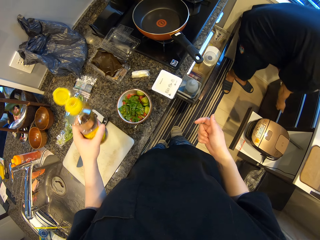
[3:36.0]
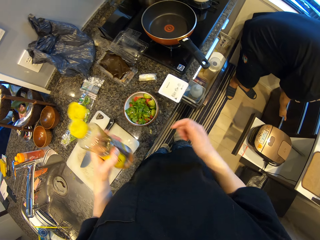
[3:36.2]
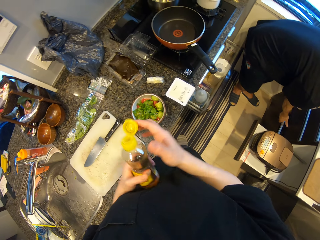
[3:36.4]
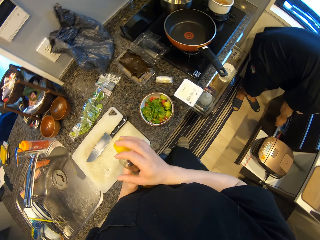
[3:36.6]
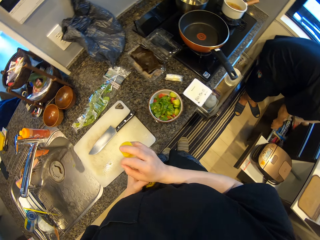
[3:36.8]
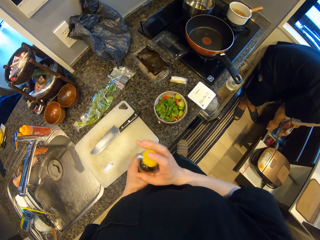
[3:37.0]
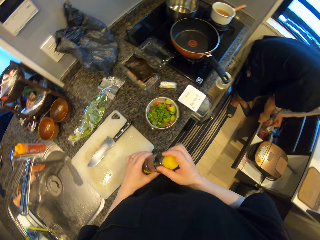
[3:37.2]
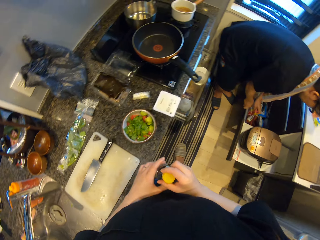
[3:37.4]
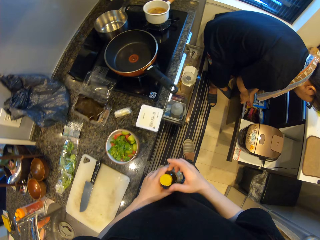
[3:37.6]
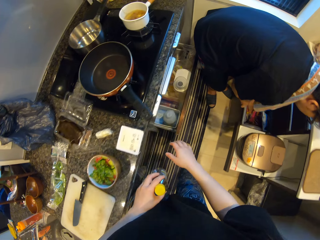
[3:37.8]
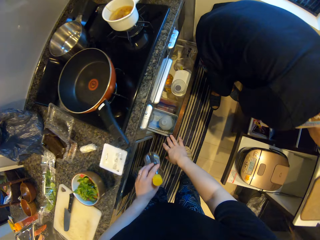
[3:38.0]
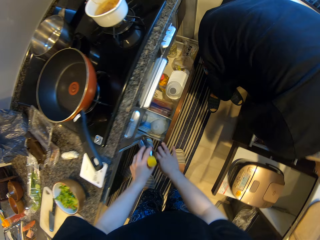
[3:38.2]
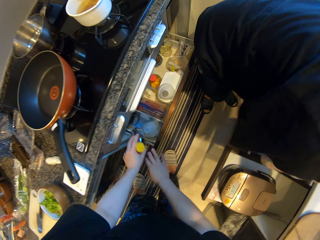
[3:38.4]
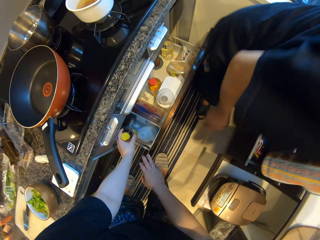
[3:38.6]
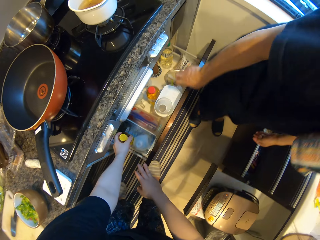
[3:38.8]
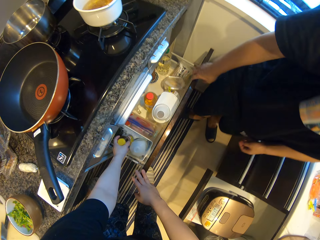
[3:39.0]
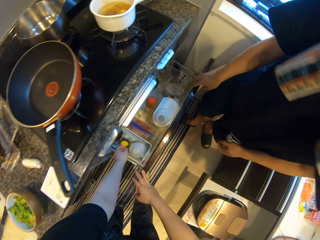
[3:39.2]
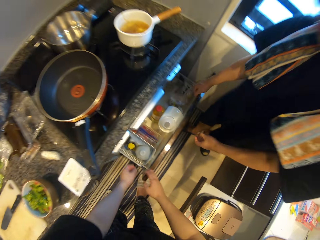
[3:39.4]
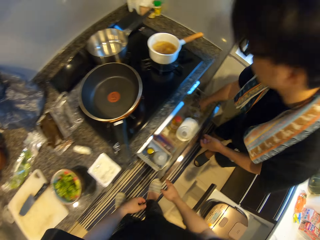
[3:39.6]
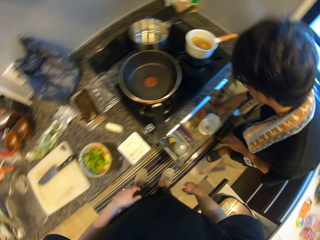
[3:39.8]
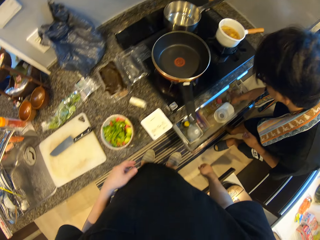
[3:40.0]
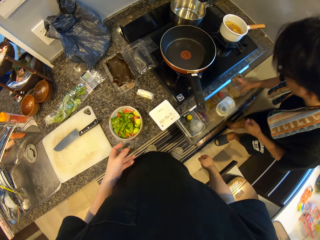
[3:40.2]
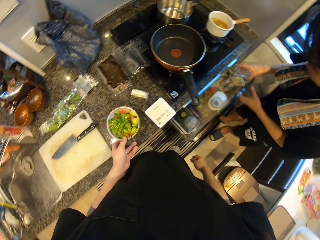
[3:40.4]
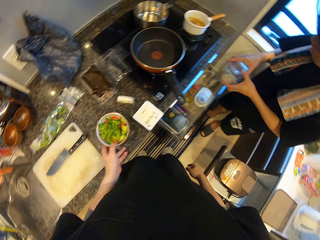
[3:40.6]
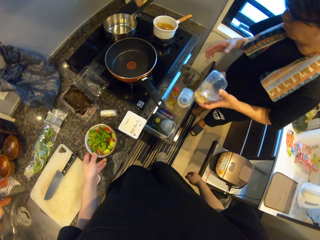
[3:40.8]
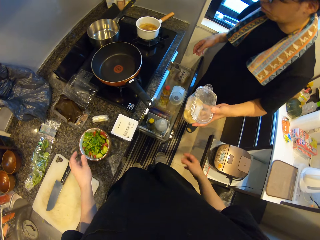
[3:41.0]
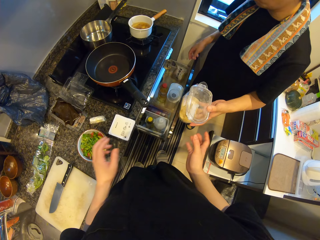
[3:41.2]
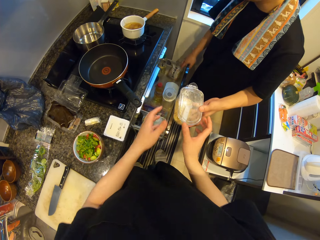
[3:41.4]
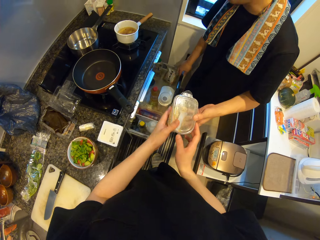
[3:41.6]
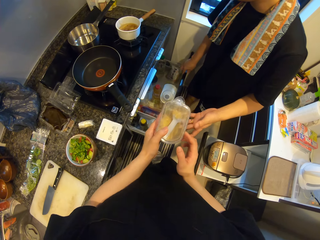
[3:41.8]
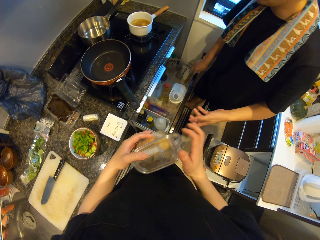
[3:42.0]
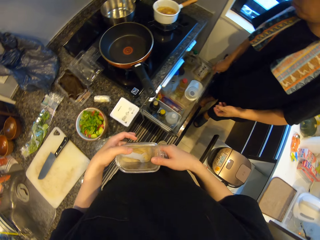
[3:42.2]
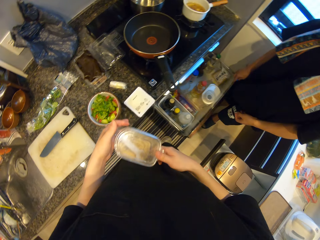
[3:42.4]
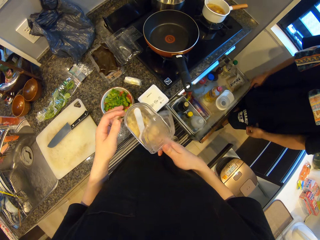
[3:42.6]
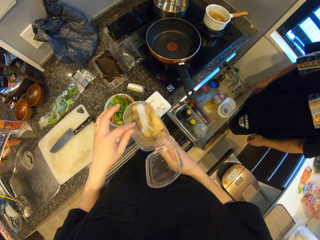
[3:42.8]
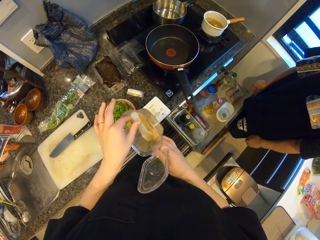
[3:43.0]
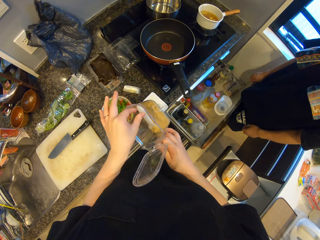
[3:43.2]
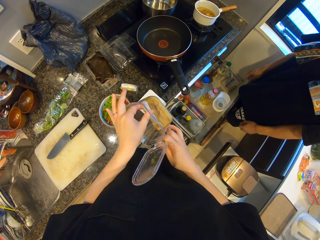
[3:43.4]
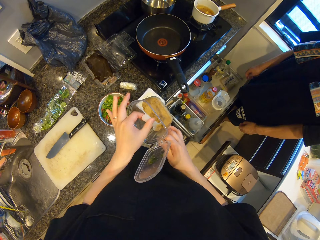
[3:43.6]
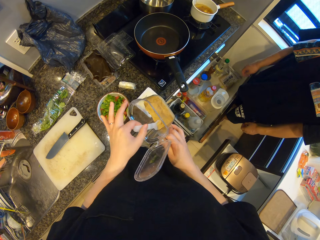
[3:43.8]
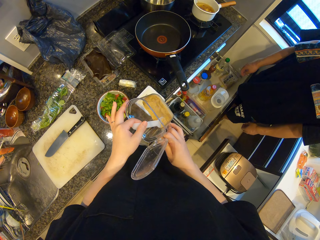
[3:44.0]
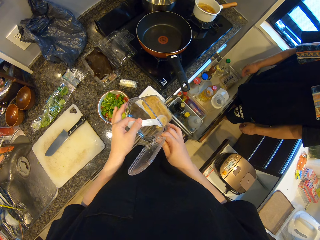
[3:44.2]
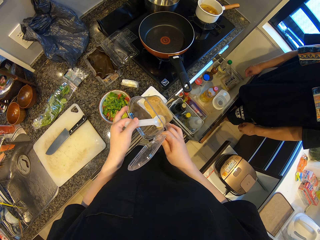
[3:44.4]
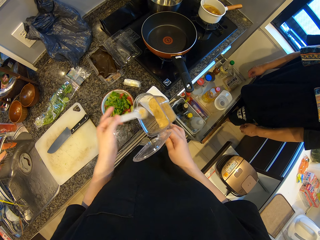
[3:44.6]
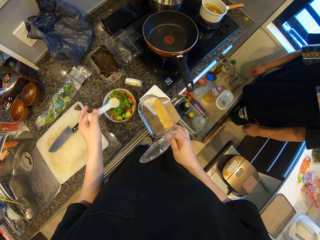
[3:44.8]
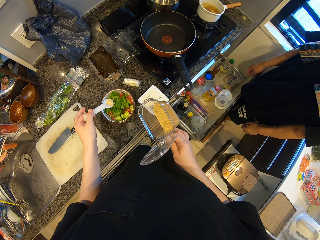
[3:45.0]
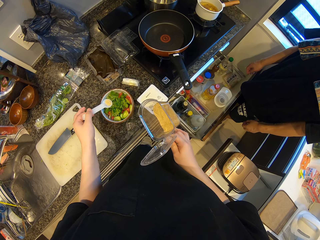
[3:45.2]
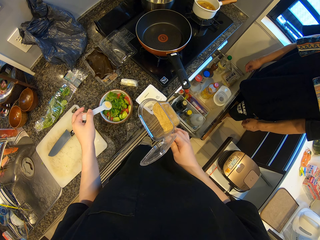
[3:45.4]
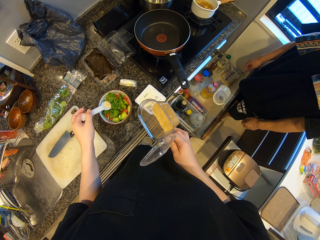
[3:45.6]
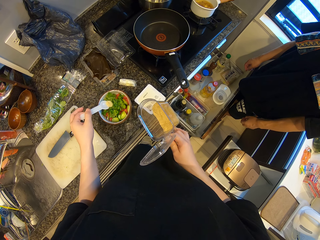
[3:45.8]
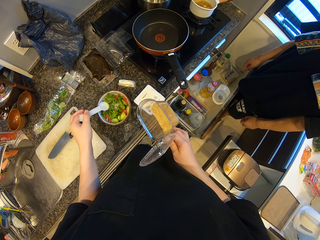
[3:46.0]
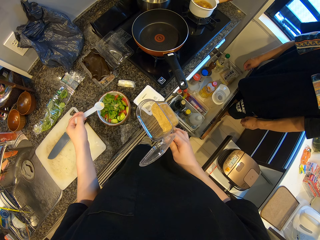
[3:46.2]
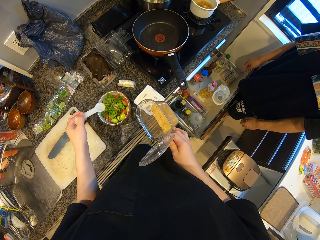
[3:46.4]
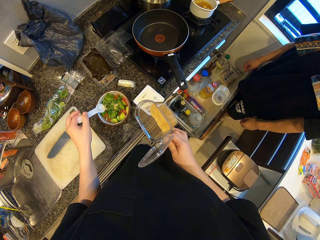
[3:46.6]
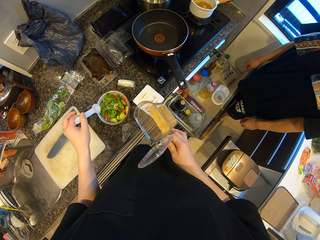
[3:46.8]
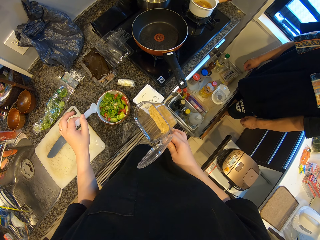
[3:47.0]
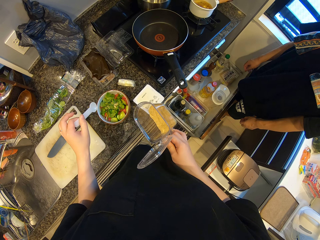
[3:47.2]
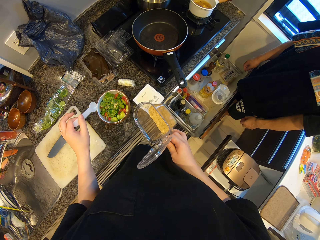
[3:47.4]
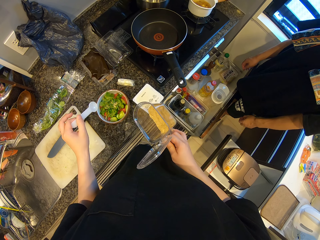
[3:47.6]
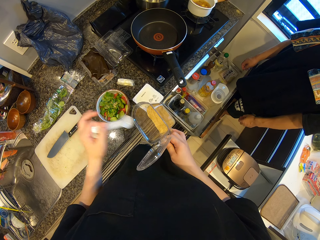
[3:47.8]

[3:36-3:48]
The man opens the other drawer. The camera wearer closes the bottle of oil. The man drops the other pack in the other drawer. The camera wearer opens the other drawer with his right hand. He drops the bottle of oil or vinegar into the other drawer. The man closes the other drawer and picks a pack of spice or dish from the other drawer. The camera wearer moves the other bowl on the counter with his left hand. The man gives the dish to the camera wearer. The camera wearer collects the container of spice from the man. He opens the container of spice. He picks a spoon in the container of spice with his left hand. He scoops out some spice from the container with the spoon. He pours the spice into the other bowl.

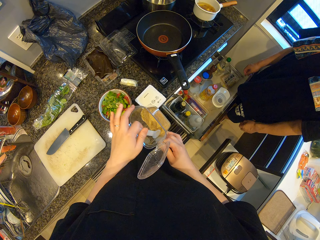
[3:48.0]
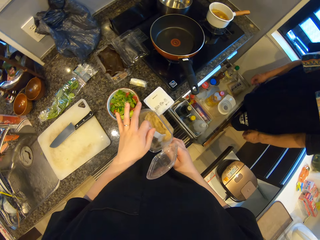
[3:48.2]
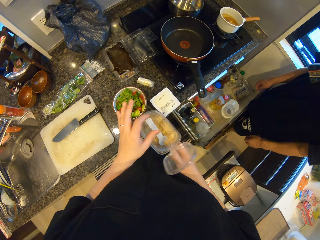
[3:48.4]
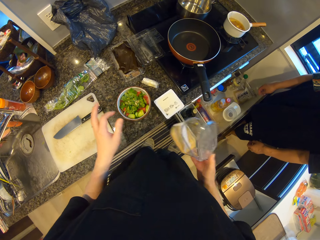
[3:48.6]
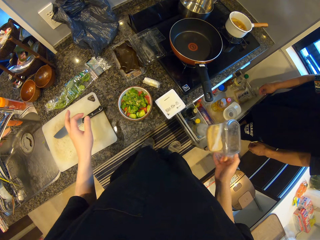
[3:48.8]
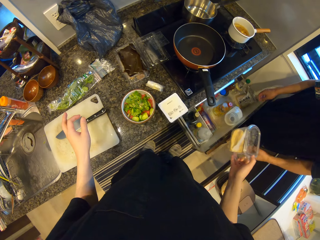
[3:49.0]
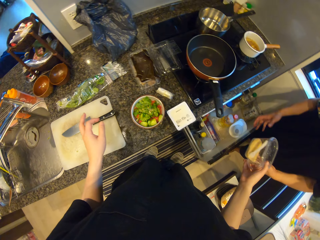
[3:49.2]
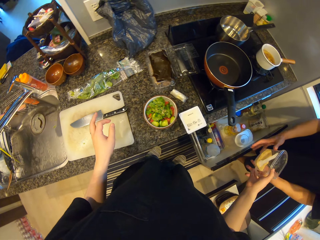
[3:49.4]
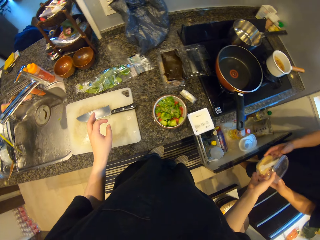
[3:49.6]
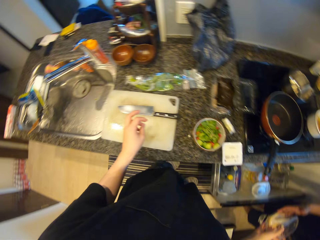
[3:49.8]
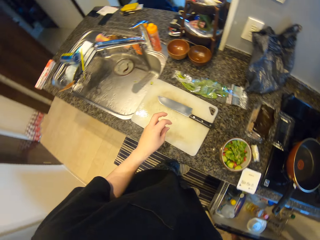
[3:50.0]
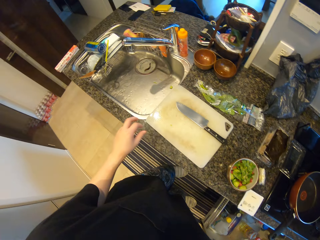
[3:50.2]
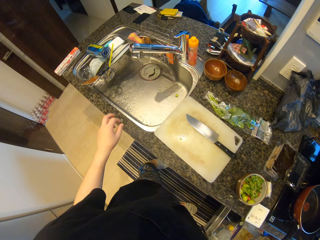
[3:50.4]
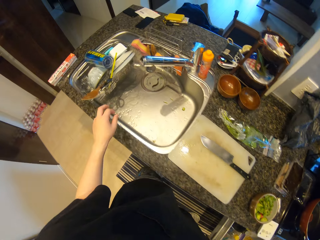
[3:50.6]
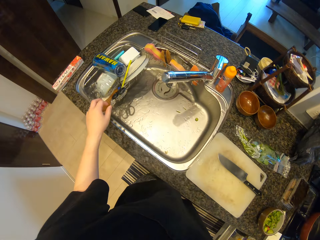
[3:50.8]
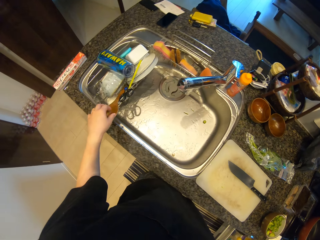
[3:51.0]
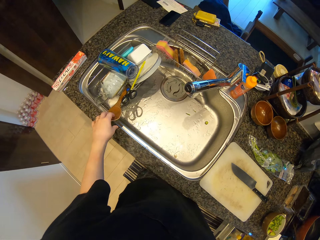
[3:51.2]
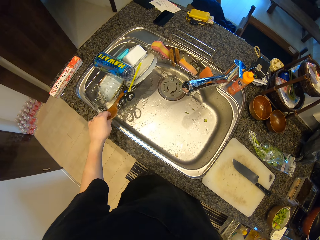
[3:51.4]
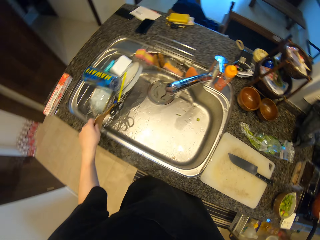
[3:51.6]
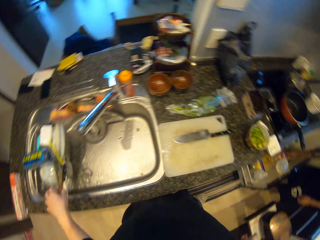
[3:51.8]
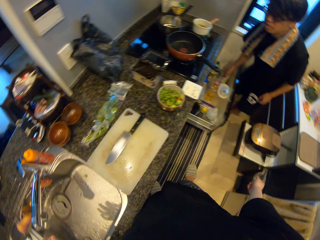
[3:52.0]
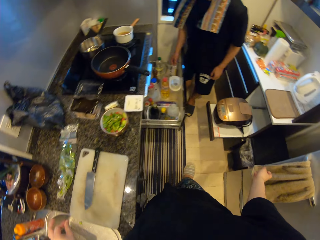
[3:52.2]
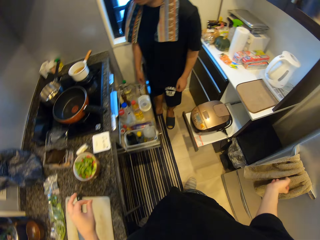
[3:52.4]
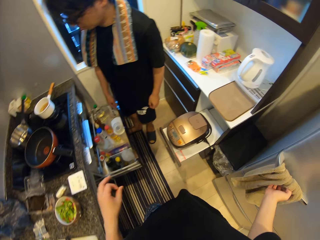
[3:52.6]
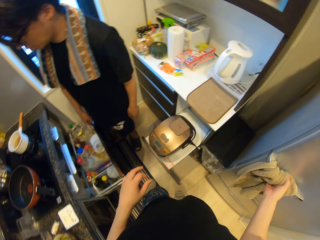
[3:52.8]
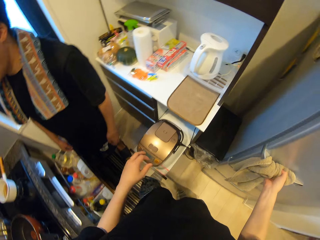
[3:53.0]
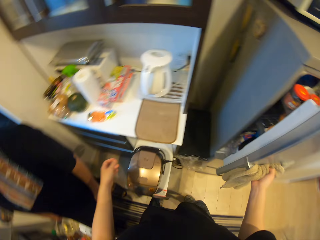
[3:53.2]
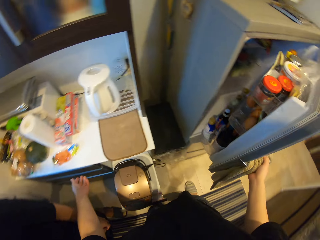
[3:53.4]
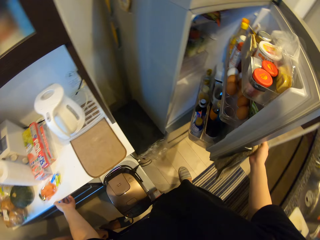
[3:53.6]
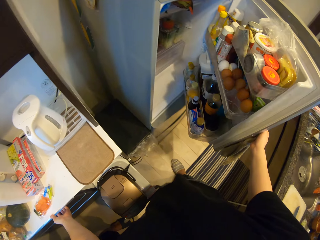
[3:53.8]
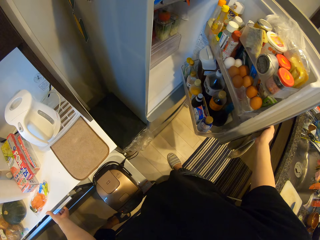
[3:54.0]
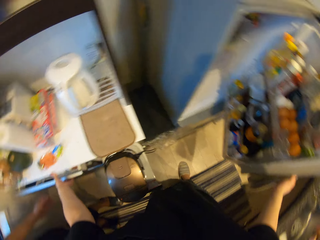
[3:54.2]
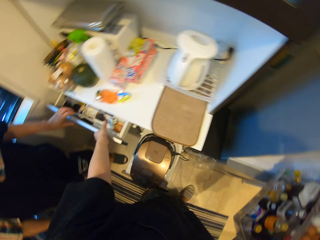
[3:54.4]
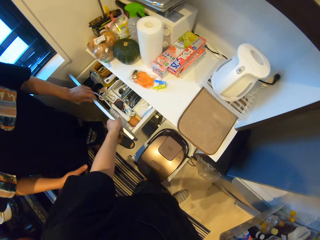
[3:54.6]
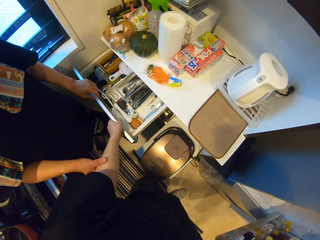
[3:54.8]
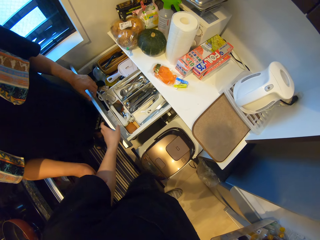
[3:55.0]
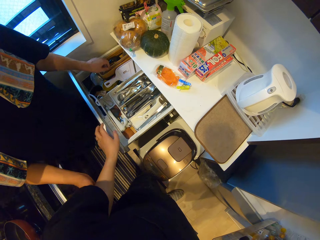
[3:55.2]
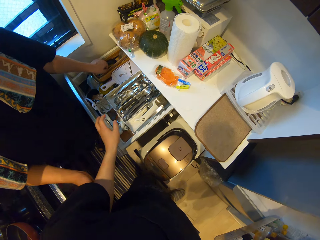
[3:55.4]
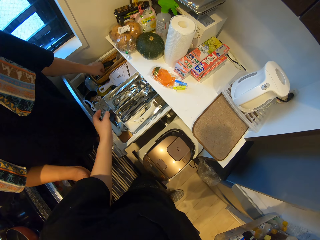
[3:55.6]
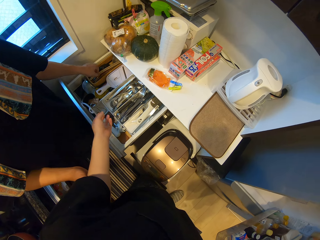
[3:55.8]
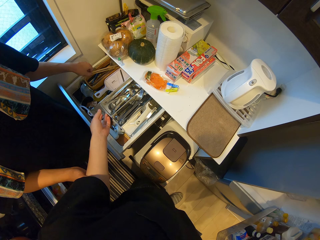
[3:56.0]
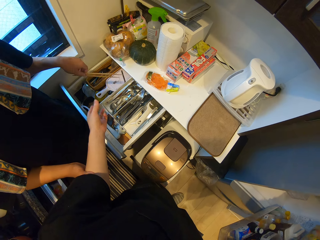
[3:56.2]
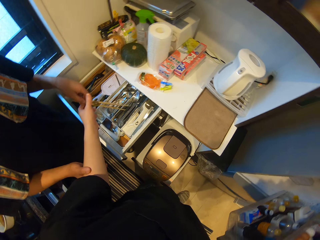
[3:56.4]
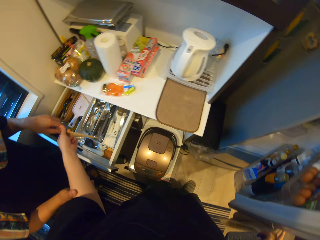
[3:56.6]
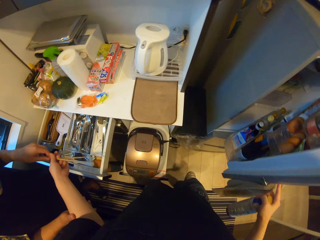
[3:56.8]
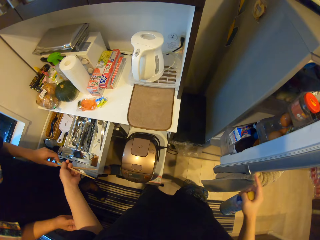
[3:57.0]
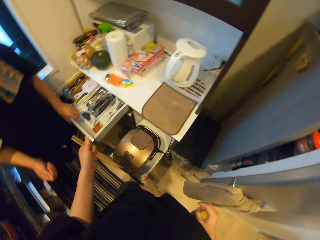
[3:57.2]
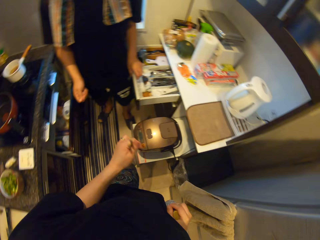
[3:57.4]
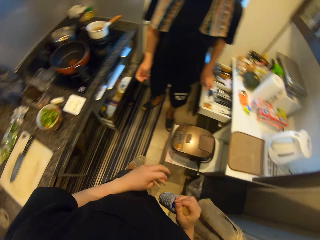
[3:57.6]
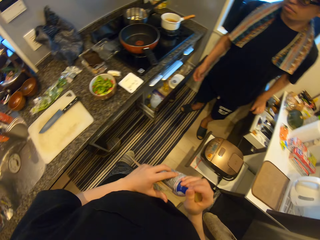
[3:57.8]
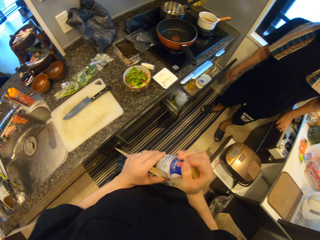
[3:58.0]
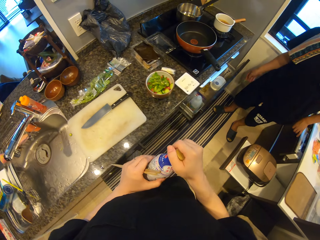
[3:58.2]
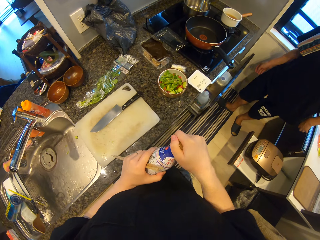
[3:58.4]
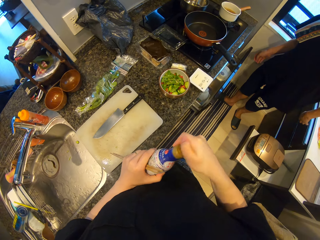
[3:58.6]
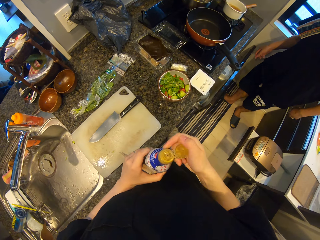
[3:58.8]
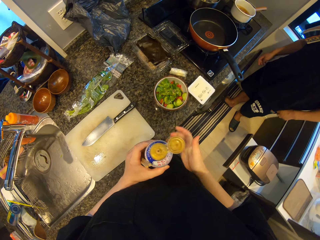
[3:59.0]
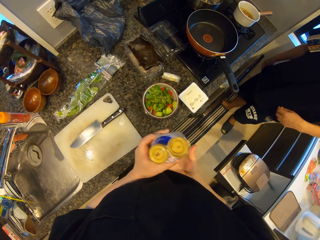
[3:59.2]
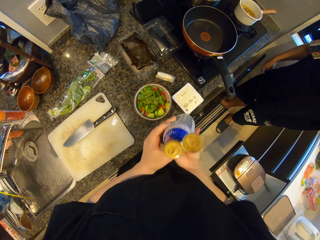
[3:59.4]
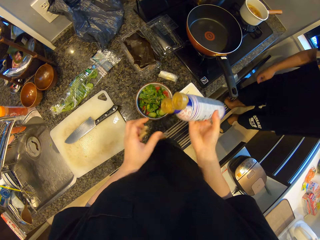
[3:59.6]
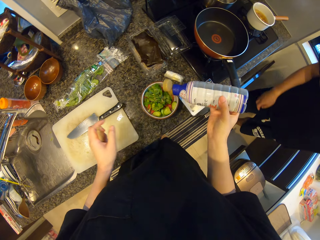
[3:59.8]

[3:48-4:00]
The camera wearer drops the spoon into the container of spice. He closes the container of spice. He gives the man the container of spice. He opens the fridge with his right hand. He opens the other drawer. He picks a bottle of sauce from the fridge. The man picks a set of chopsticks from the other drawer. The man opens the shelf. The camera wearer collects the chopsticks from the man. The man gives the chopsticks to the camera wearer. The camera wearer closes the fridge. He opens the bottle of sauce.
